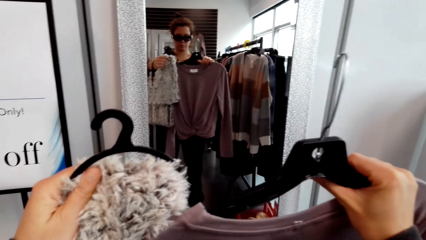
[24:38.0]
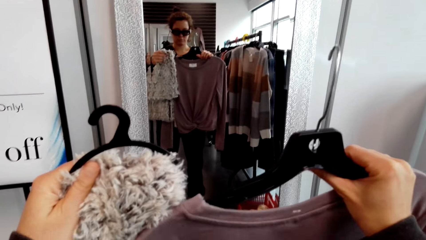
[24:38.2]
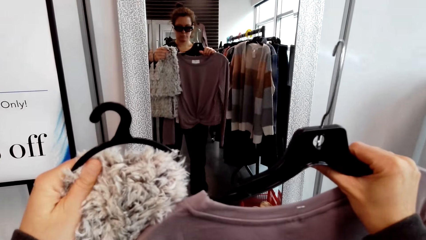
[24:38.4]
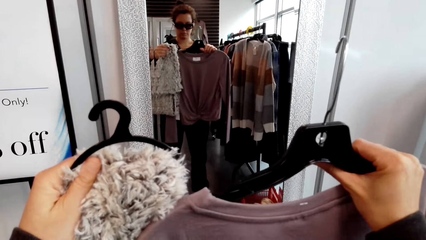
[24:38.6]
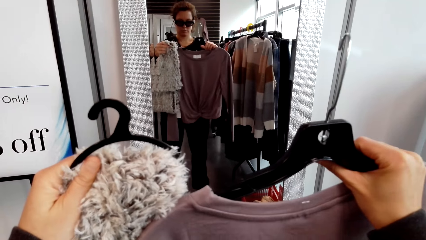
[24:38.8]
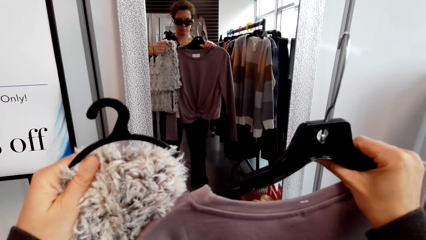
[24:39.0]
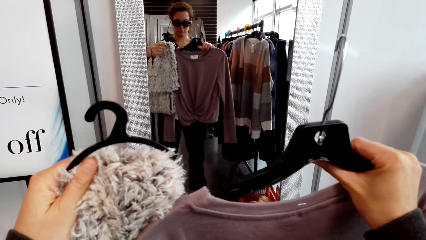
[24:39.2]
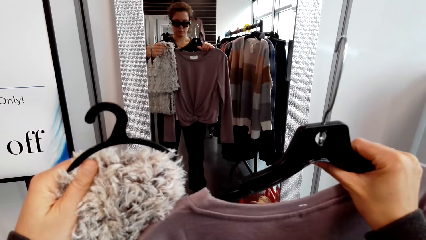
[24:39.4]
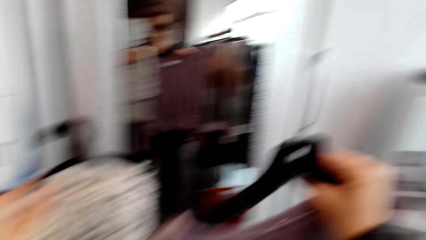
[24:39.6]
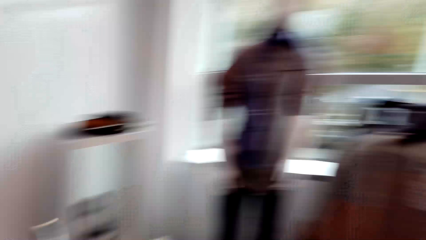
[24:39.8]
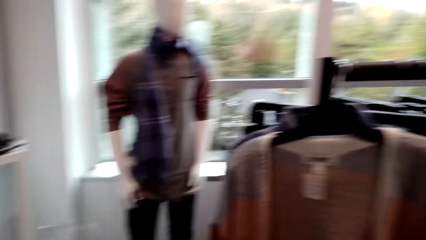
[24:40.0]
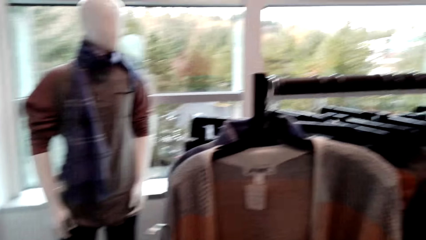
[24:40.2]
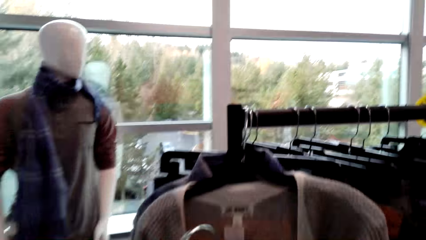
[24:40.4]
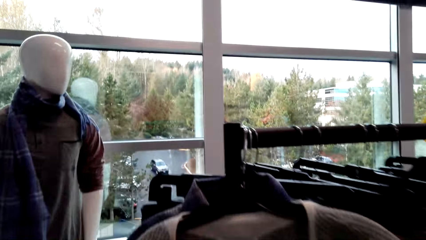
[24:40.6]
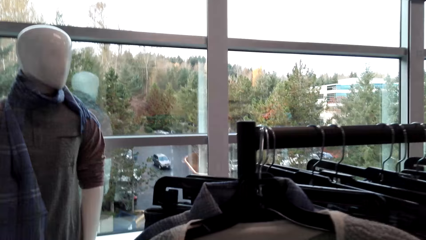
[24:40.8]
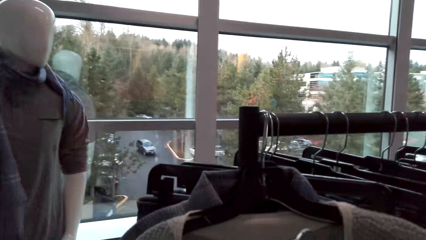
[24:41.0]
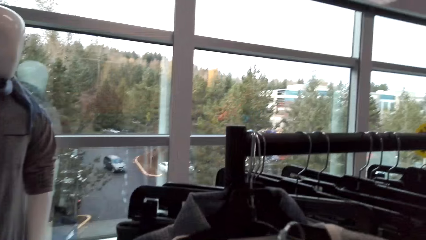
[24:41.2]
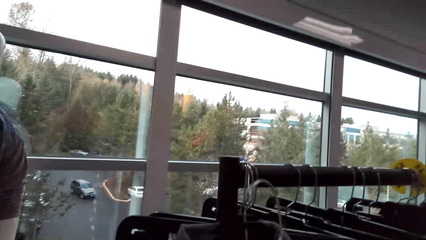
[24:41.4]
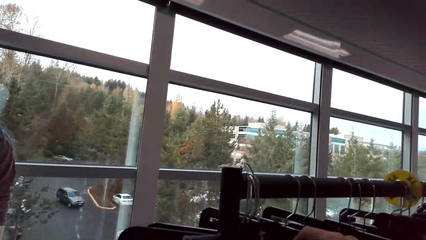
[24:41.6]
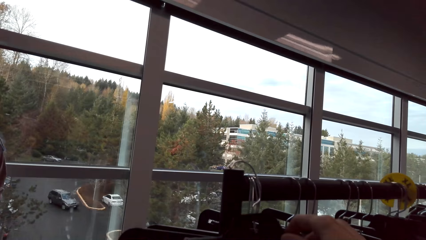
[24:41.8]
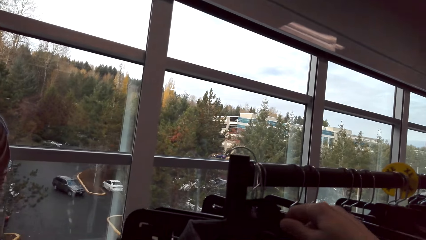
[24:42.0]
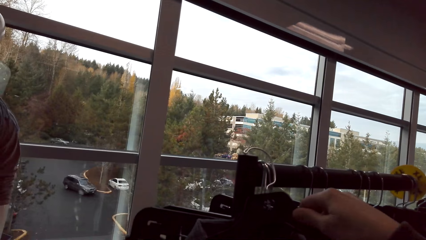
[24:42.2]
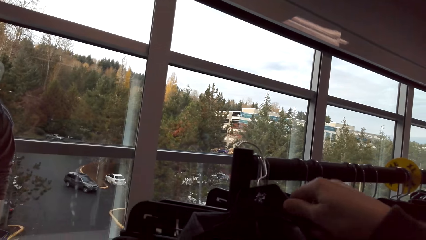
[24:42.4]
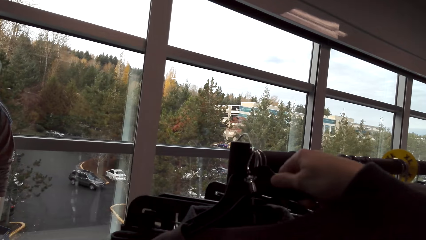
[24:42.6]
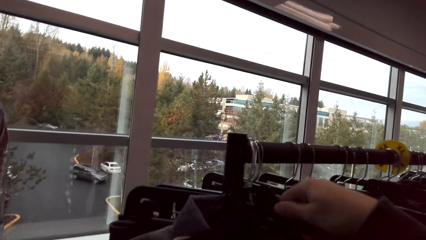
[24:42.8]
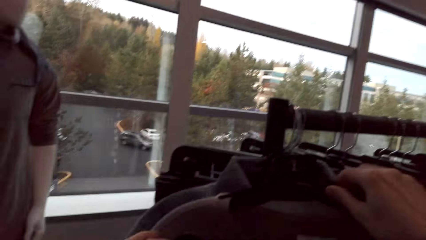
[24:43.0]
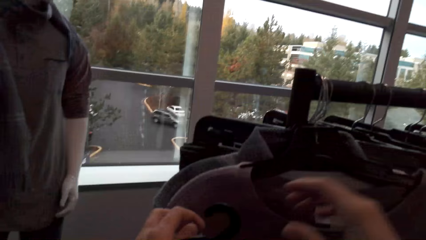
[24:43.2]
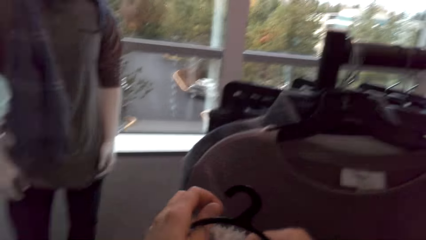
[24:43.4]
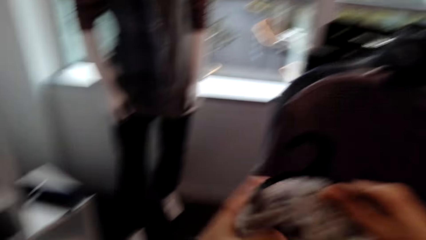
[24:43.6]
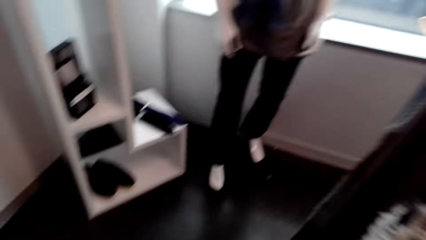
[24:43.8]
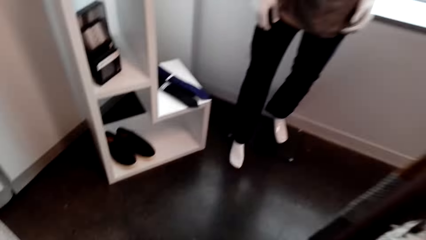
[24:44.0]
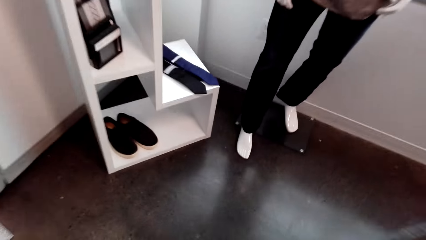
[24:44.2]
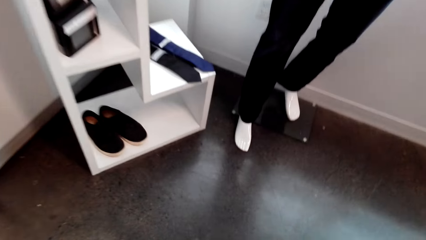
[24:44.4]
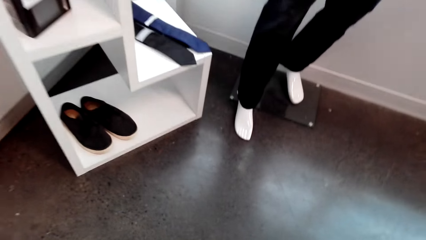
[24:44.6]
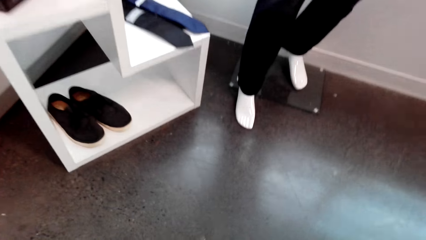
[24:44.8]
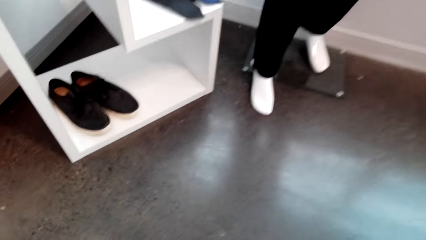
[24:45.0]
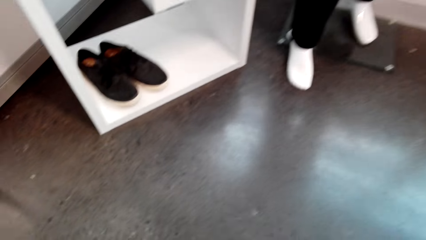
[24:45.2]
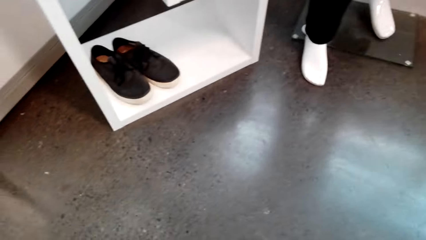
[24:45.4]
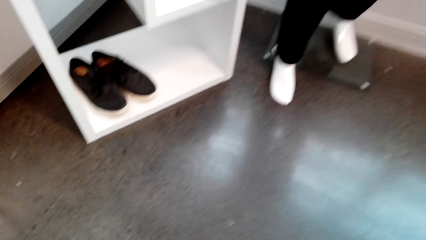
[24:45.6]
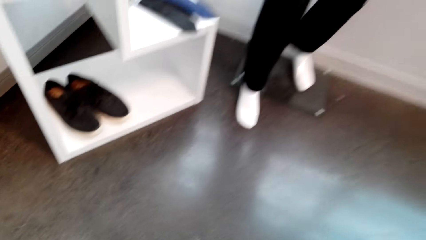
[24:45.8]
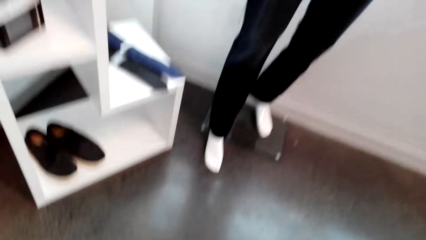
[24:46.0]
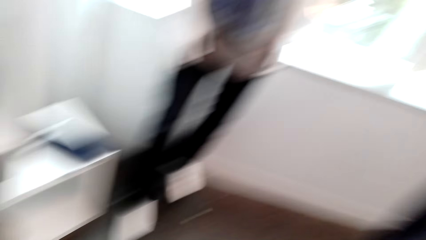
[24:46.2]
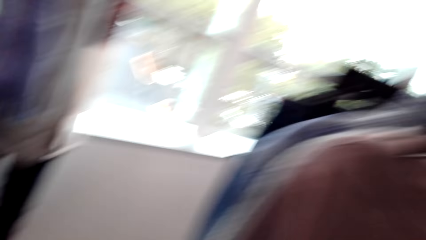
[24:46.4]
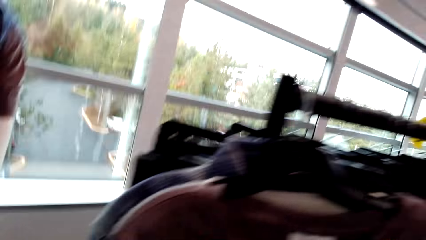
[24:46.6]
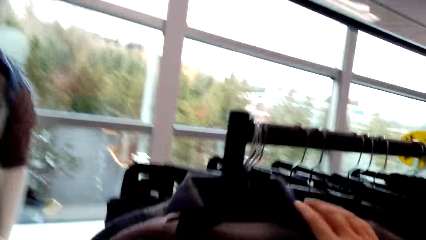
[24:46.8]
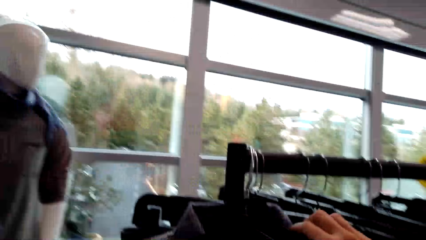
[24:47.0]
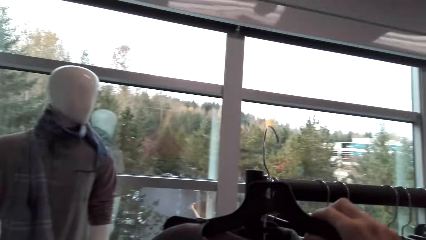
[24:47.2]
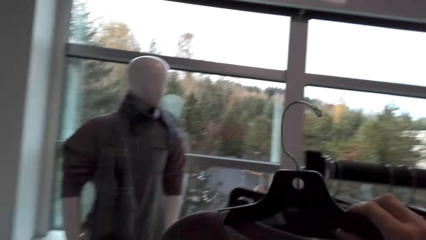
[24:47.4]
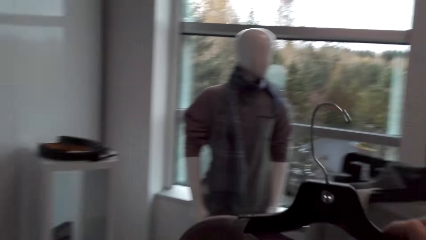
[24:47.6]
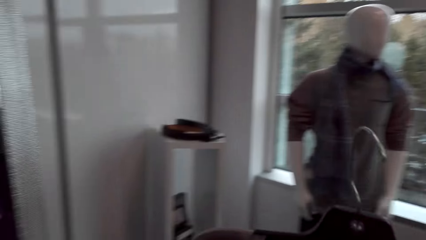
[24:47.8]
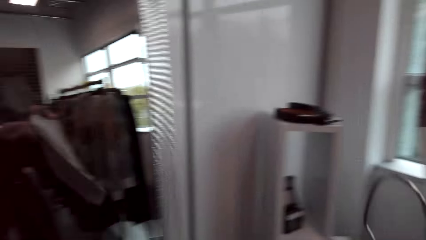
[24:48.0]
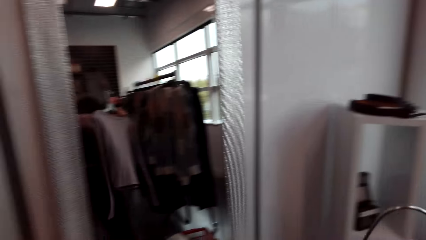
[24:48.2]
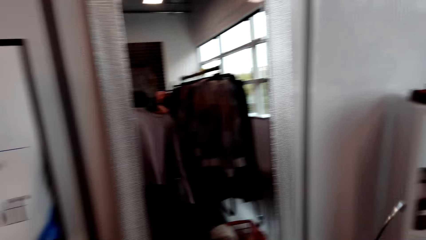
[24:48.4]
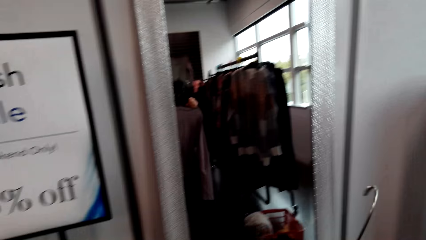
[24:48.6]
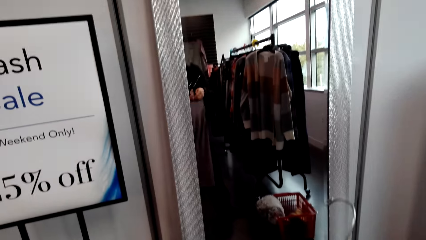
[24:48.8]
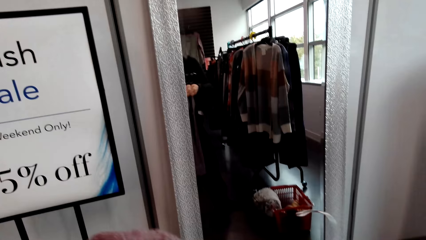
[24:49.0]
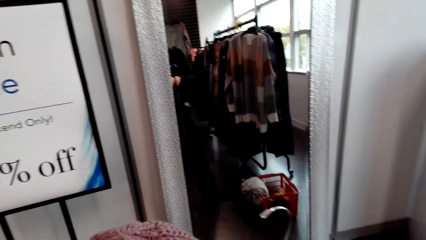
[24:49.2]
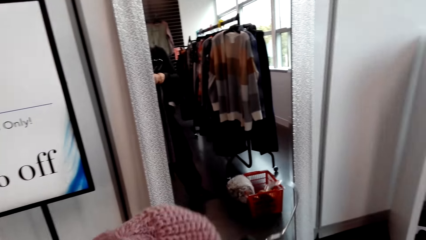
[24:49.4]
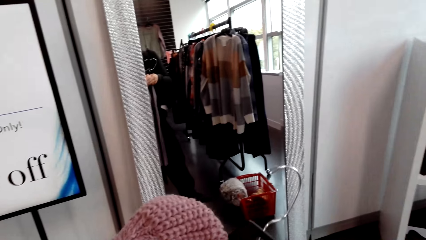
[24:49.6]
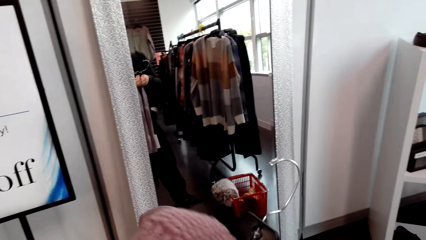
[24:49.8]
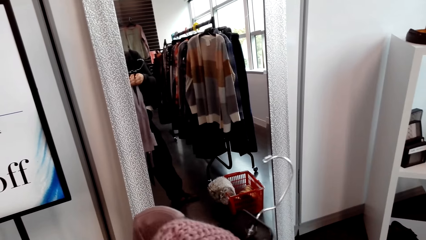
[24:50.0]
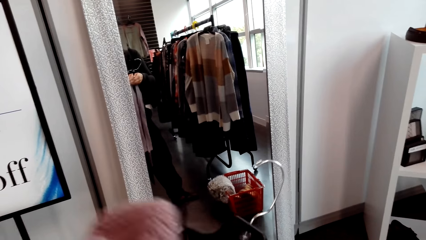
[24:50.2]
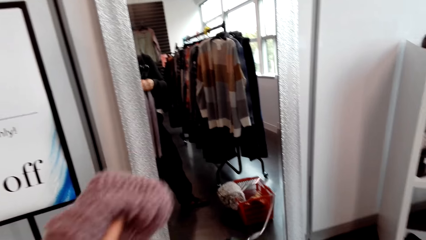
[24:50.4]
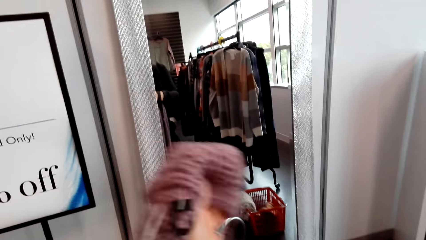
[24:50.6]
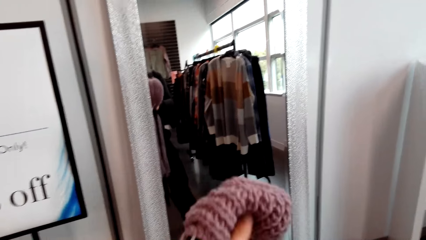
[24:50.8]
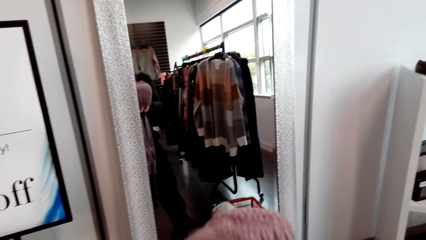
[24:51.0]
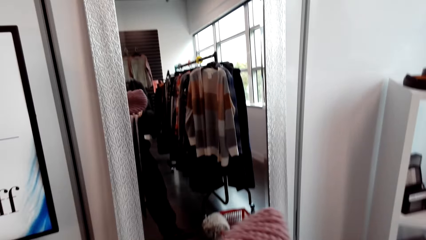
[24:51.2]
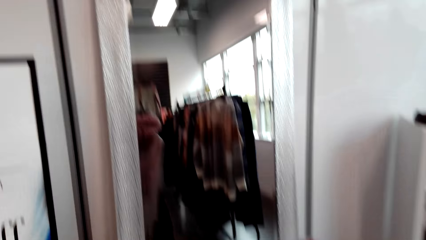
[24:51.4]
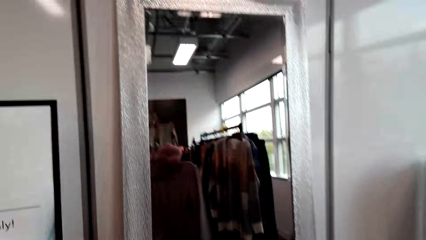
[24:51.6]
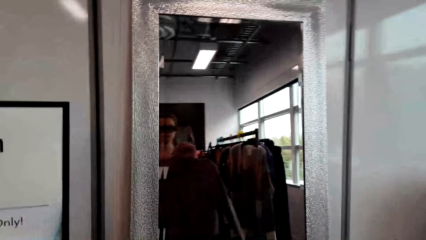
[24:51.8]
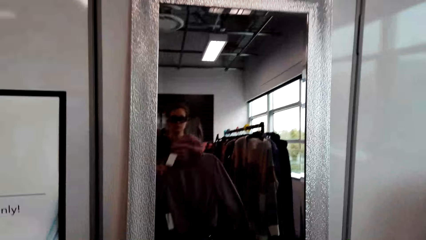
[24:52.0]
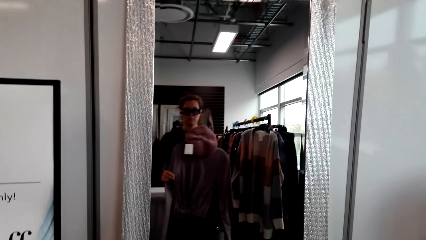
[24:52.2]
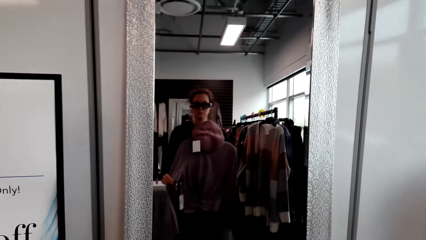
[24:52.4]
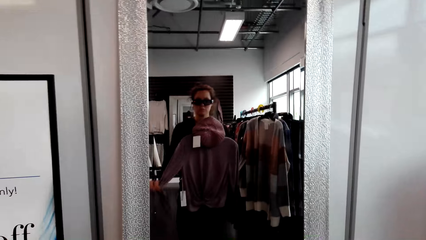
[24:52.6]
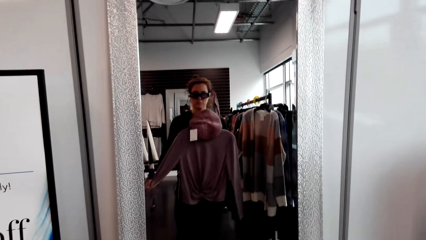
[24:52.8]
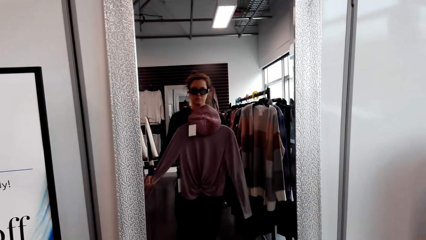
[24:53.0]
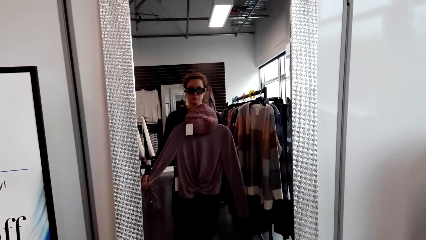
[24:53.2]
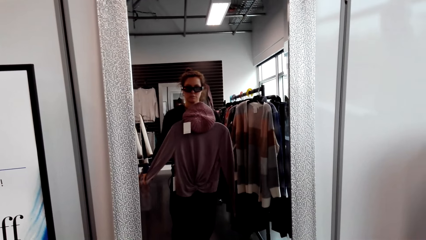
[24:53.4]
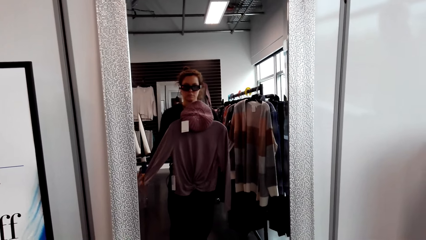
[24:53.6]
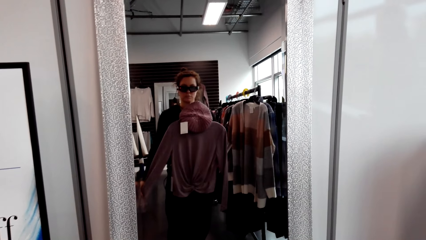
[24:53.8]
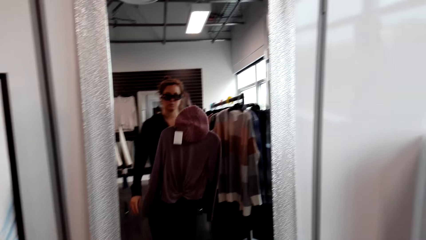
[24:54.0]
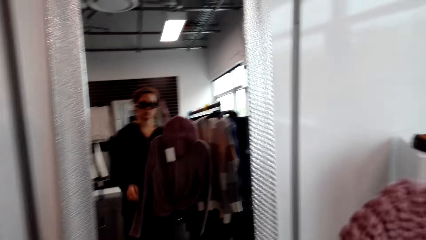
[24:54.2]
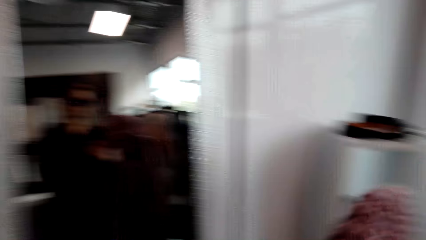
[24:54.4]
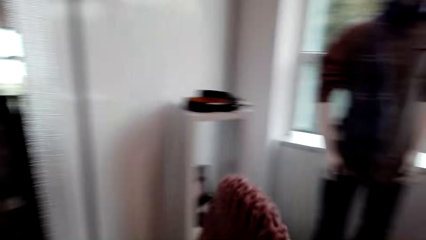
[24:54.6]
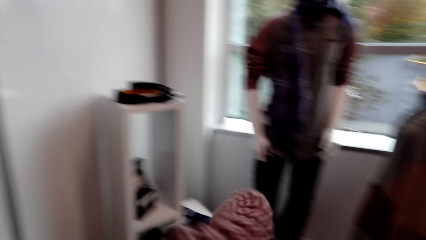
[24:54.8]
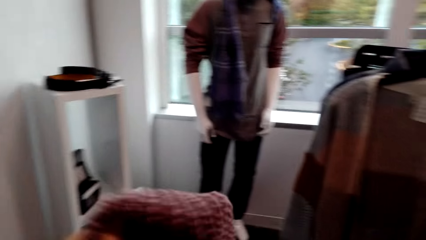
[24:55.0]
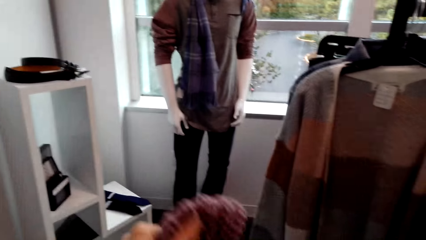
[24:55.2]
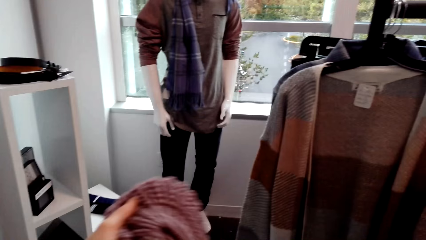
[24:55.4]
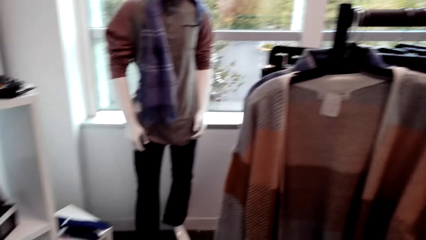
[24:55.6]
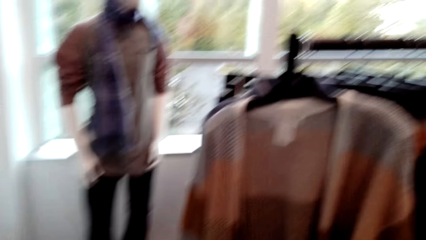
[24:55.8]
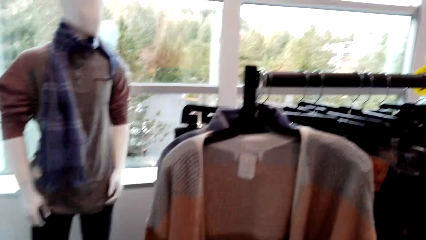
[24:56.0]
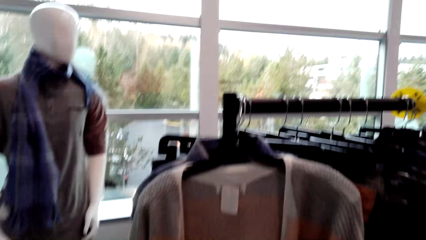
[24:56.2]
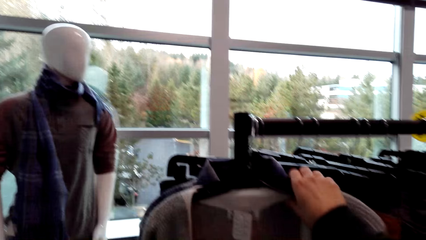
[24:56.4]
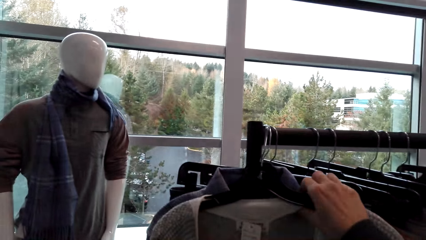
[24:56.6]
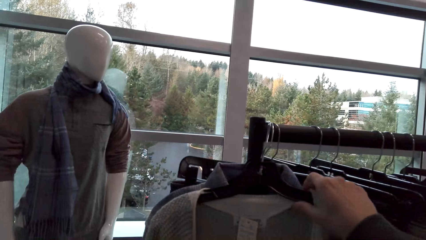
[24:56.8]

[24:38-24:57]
The camera wearer lifts the blouse. They hold hangers. They turn around. They walk around. They hang the hanger. They pick the blouse. They unhang a cloth. They walk around. They lift the blouse. They stand at a mirror.
